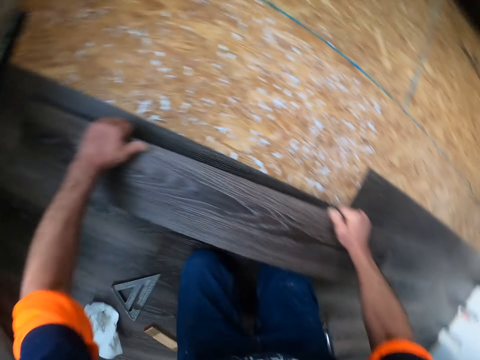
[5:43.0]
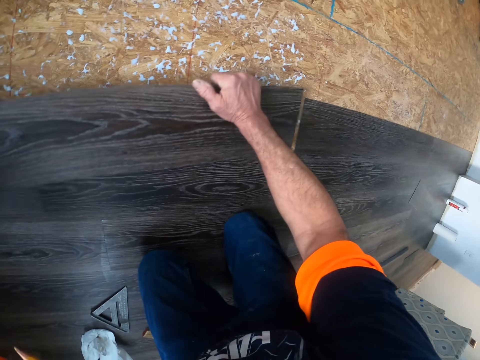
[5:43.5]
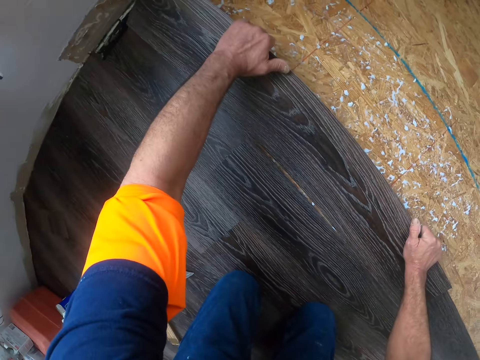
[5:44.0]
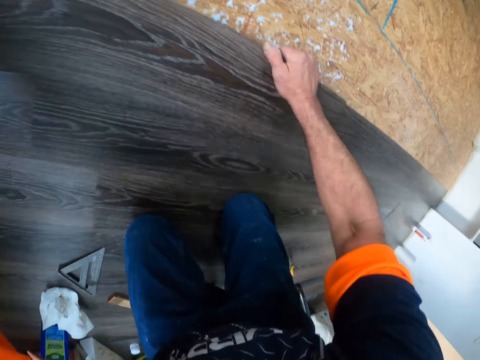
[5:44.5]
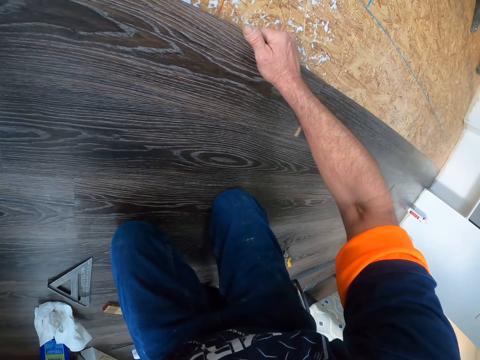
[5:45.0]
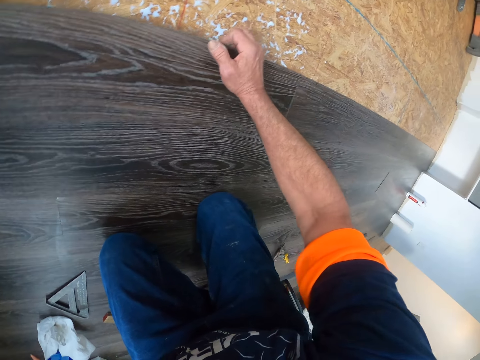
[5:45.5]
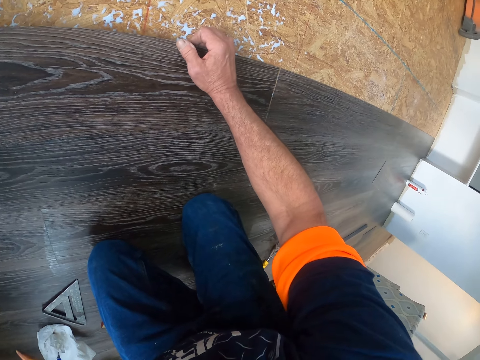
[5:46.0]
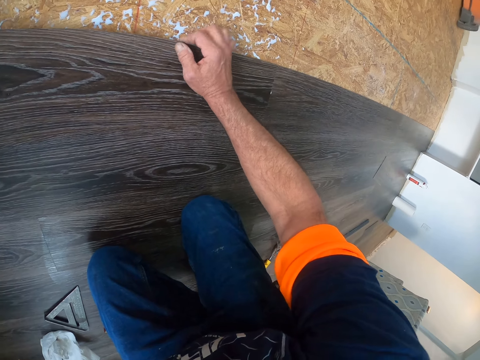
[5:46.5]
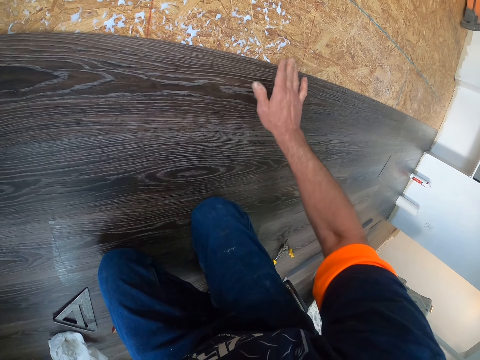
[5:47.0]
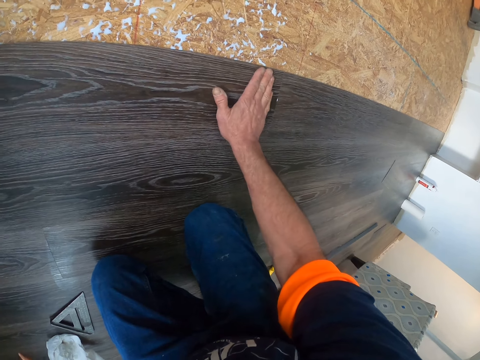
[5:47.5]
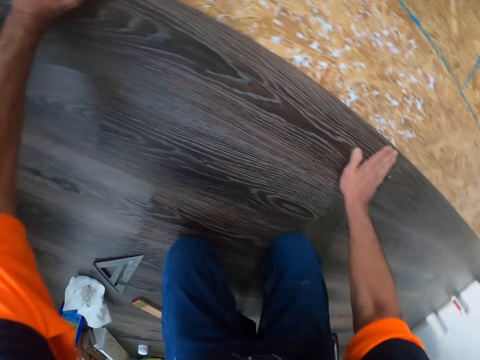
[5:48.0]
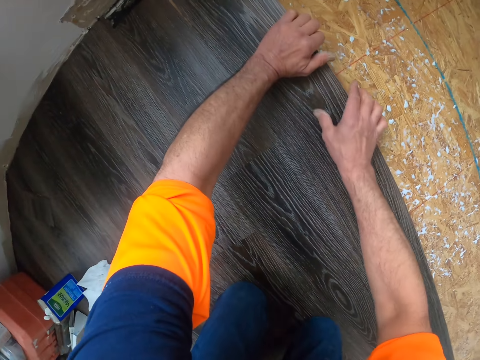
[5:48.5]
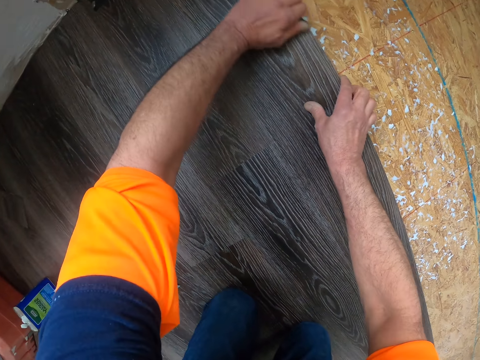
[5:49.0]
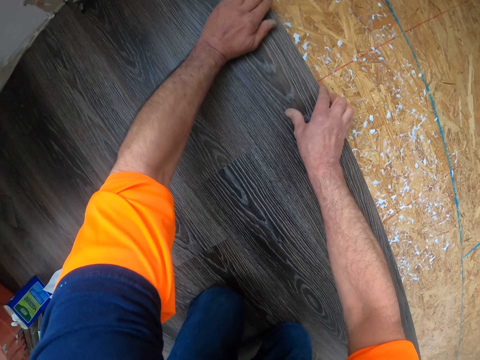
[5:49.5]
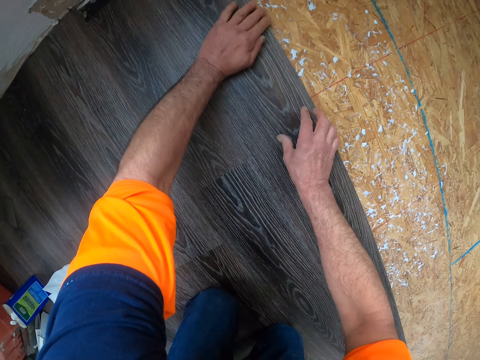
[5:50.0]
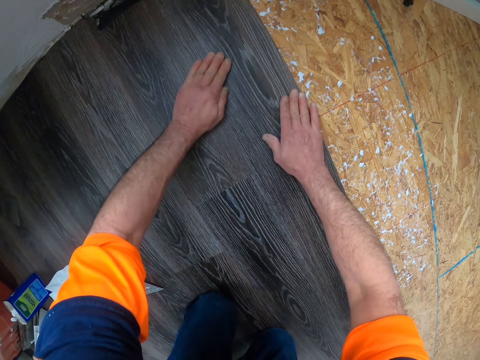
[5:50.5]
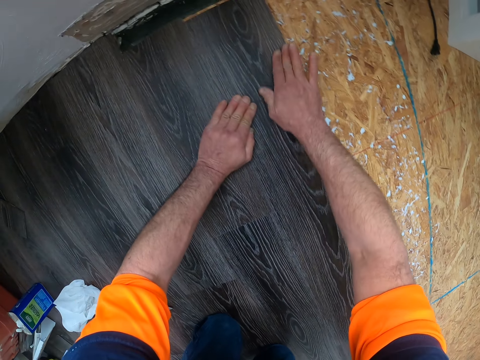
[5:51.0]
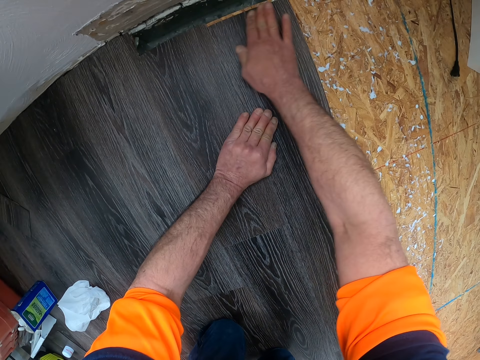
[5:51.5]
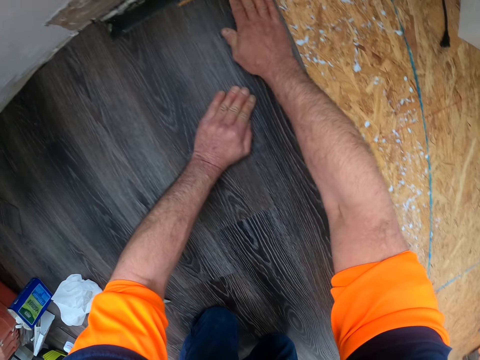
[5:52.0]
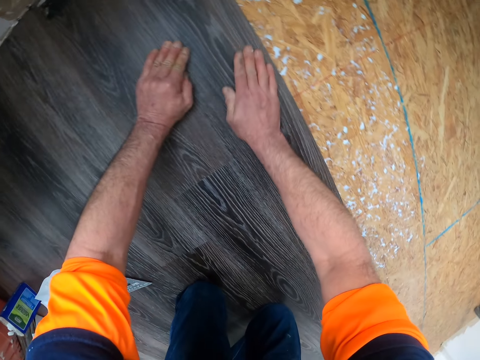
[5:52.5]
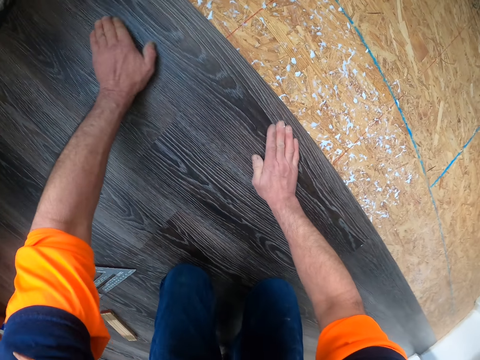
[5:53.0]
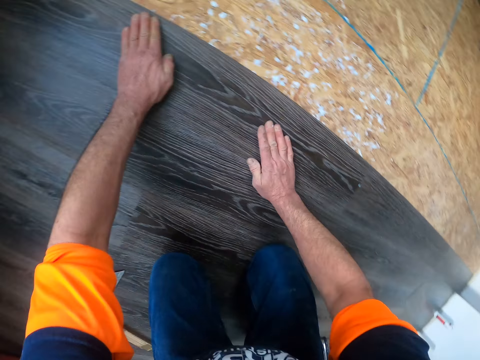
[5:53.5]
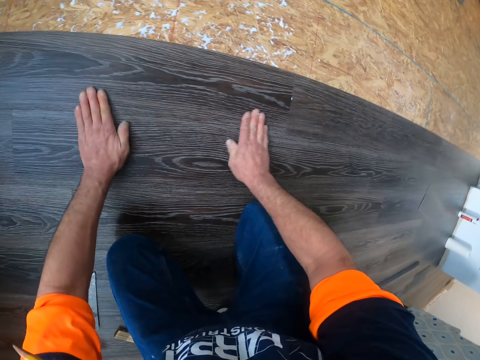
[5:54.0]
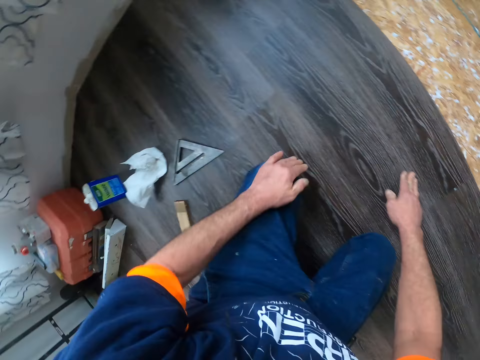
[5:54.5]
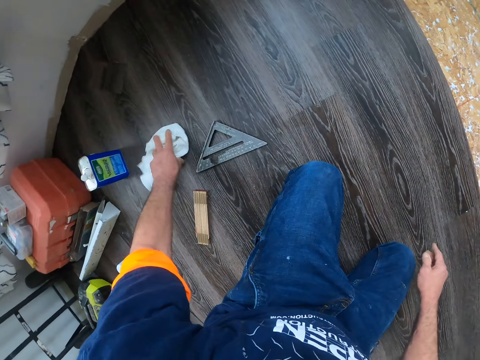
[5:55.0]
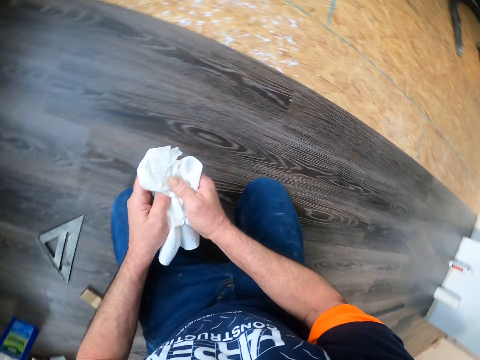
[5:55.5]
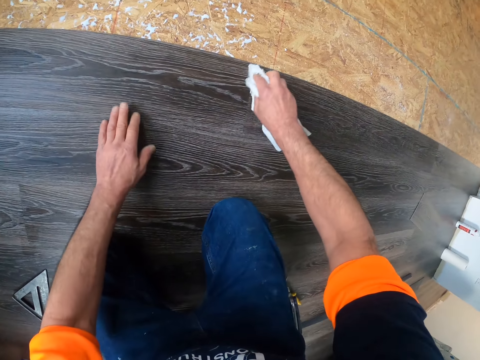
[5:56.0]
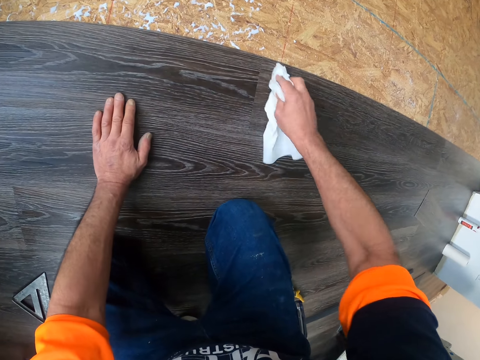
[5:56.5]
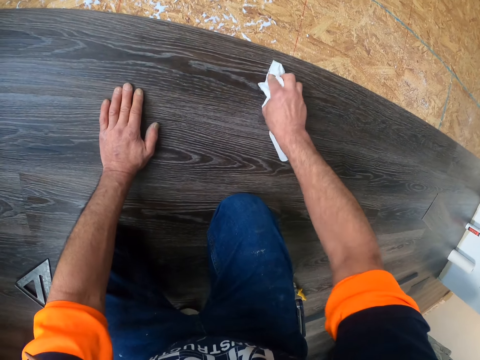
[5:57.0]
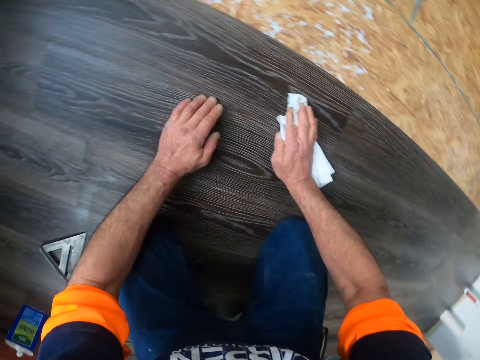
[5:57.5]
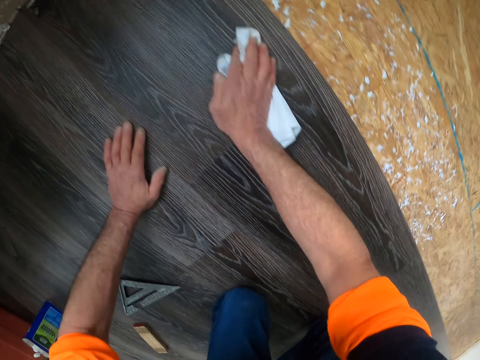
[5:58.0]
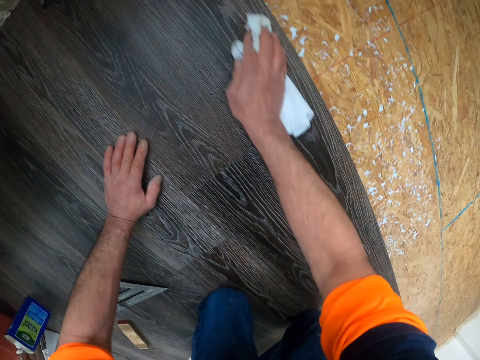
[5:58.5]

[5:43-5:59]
The camera wearer puts the vinyl tile on the floor and presses the vinyl tile. They pick up a tissue or towel from the floor, hold the towel, and wipe the vinyl tile floor with the tissue.

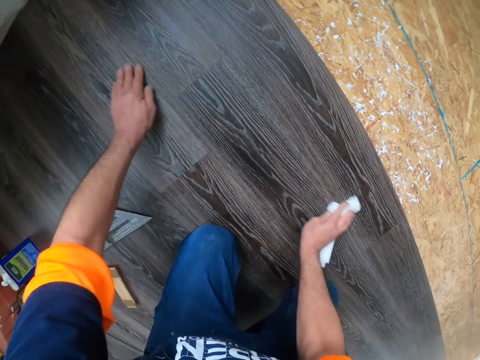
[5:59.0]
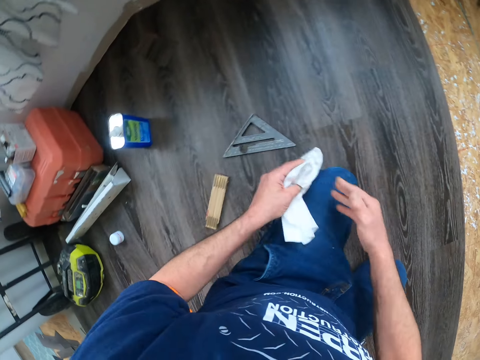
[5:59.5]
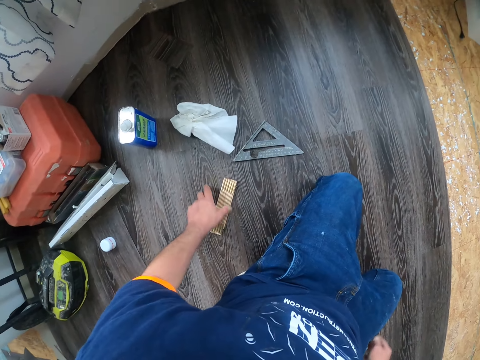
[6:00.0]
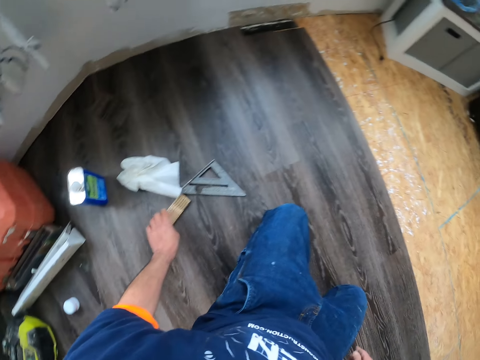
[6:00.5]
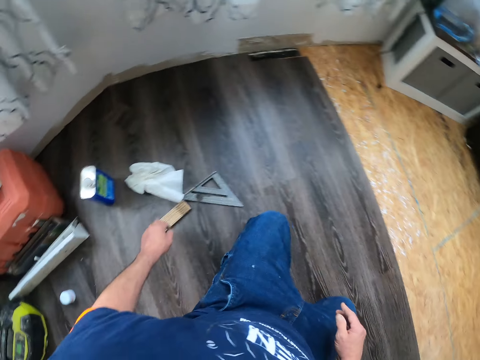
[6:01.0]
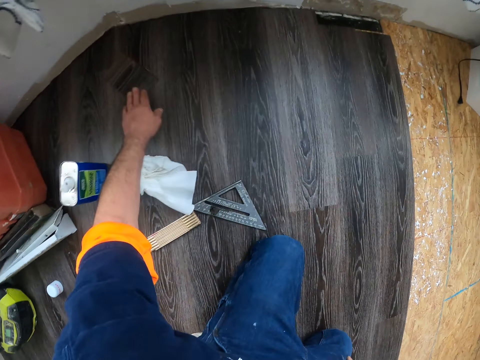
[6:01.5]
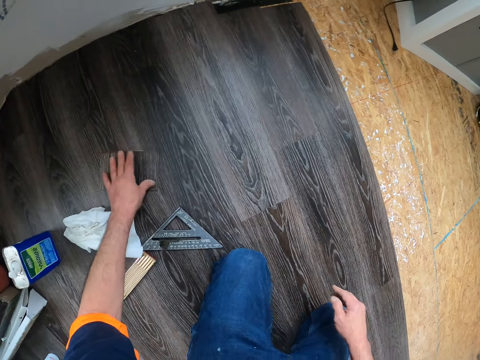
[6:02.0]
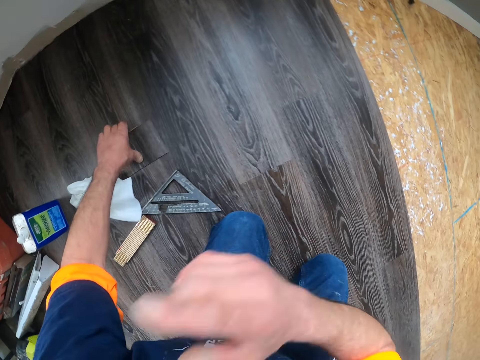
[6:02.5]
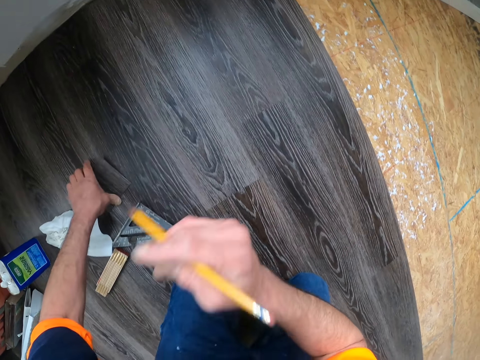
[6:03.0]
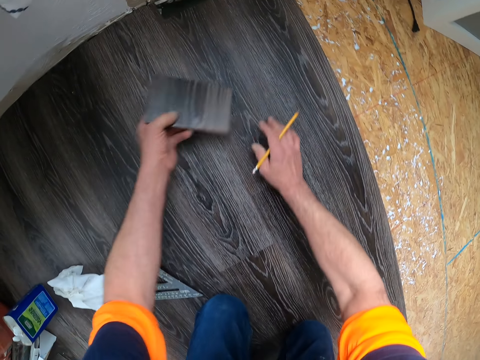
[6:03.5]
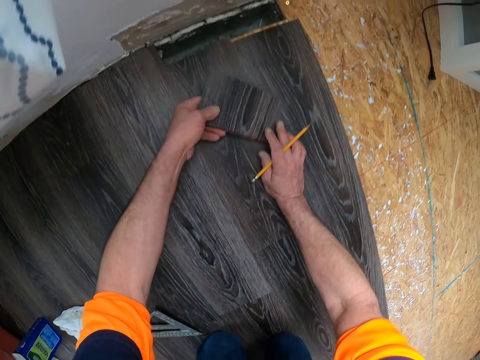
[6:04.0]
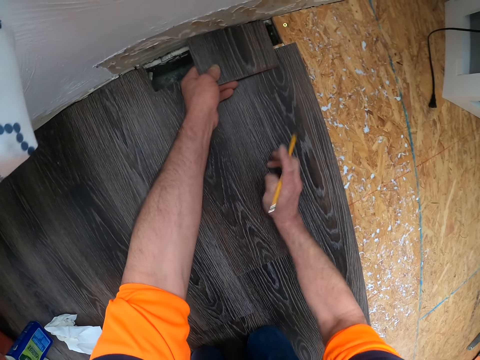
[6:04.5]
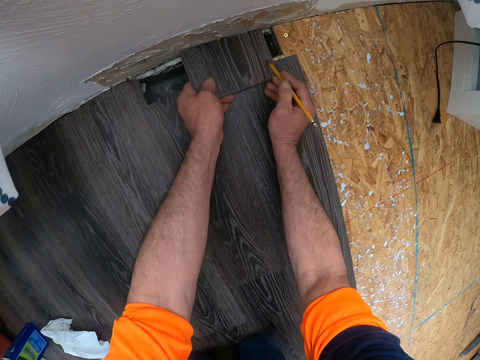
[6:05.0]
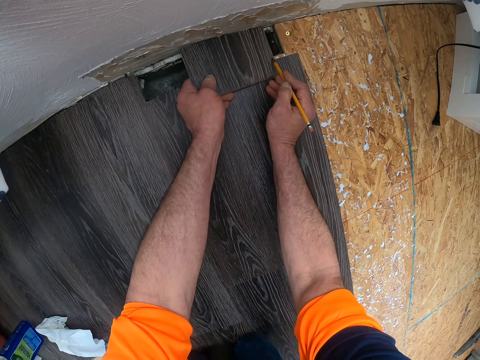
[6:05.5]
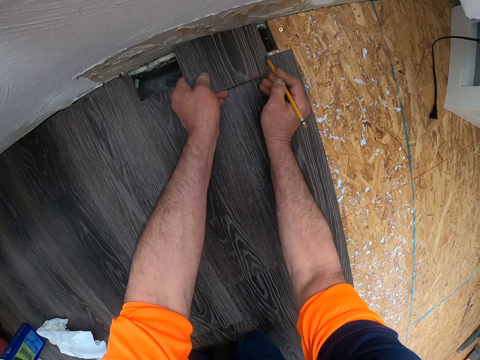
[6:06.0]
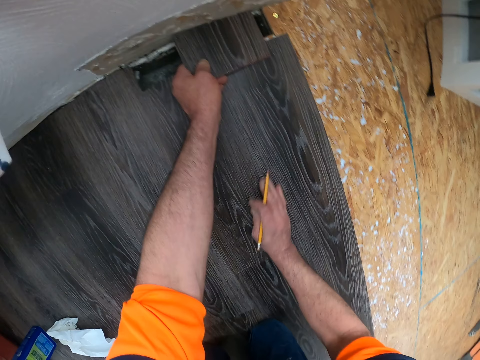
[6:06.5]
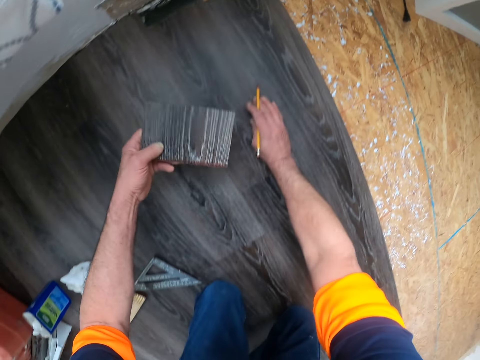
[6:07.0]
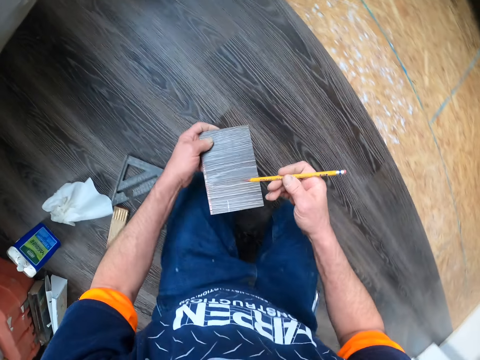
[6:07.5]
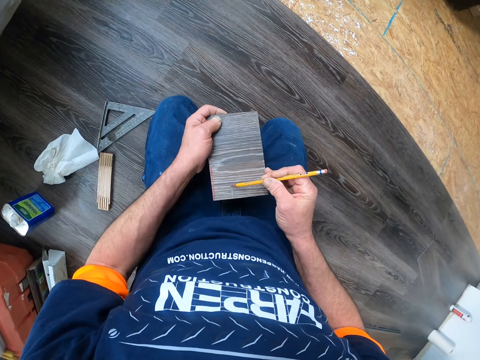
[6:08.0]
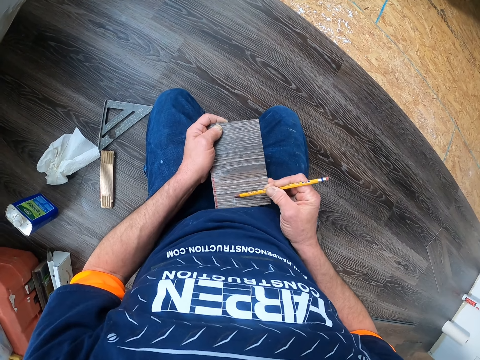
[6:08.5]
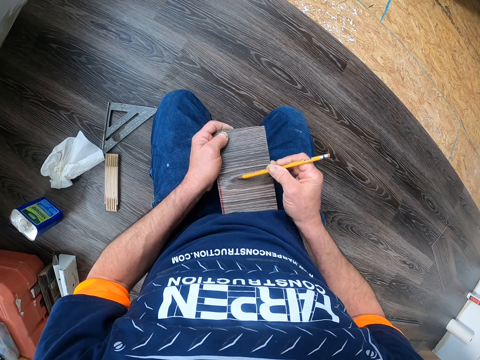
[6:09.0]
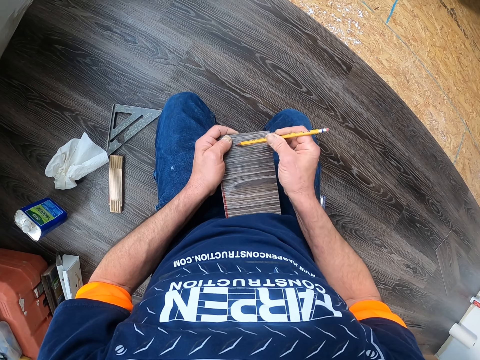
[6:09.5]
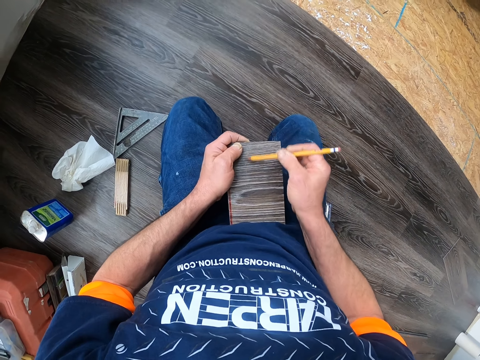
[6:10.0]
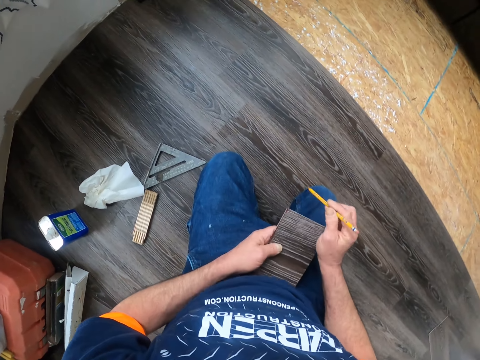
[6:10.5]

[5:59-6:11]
The camera wearer holds the towel and puts the towel on the floor. They put the board aside. They take the piece of vinyl tile, take the pencil, and turn the vinyl tile. They put the vinyl tile on the floor and mark the vinyl tile. They remove a piece of the vinyl tile, hold the vinyl tile, and mark the vinyl tile.
